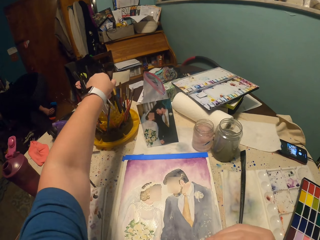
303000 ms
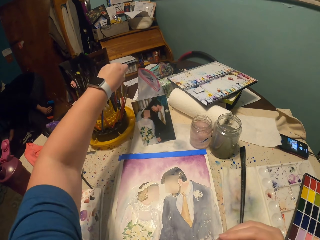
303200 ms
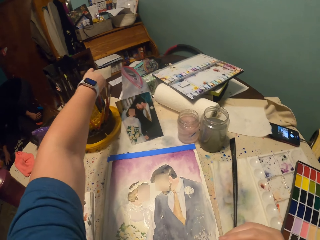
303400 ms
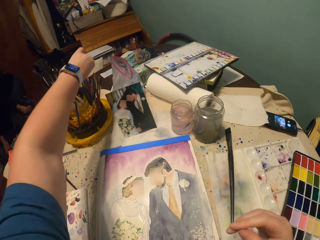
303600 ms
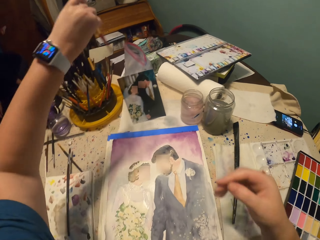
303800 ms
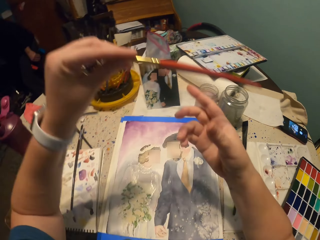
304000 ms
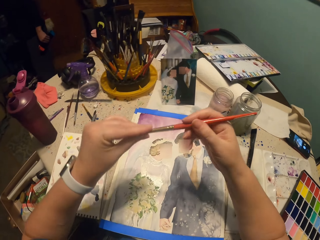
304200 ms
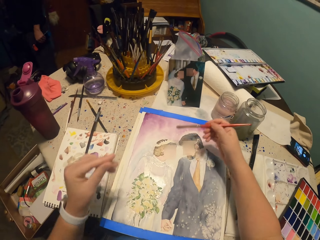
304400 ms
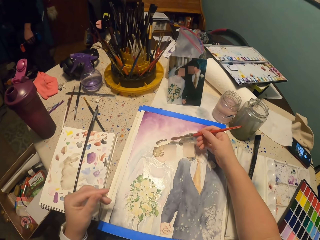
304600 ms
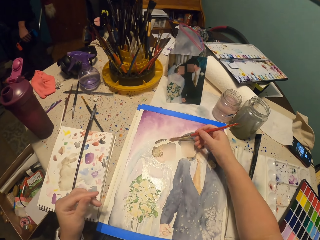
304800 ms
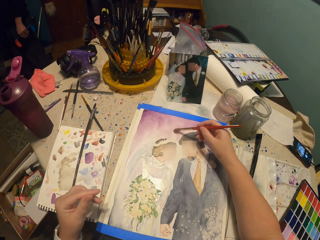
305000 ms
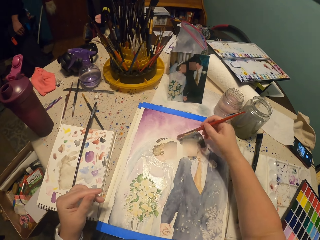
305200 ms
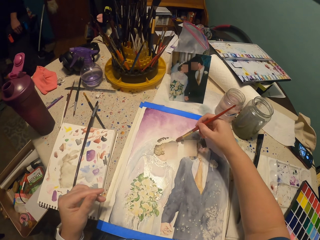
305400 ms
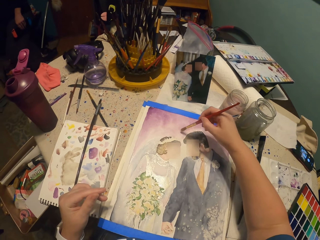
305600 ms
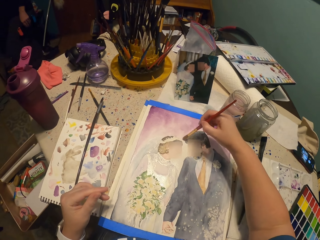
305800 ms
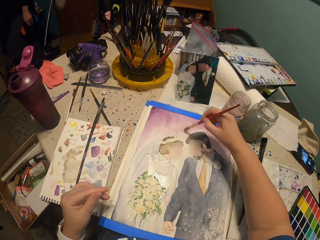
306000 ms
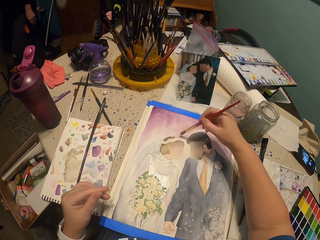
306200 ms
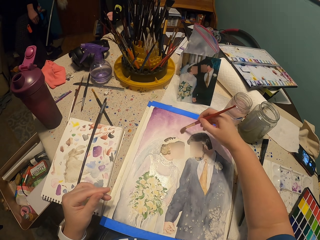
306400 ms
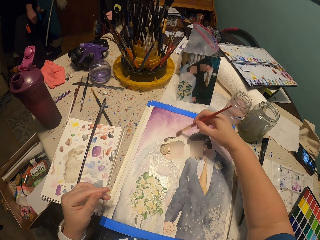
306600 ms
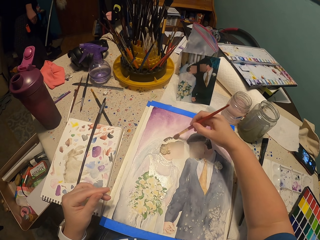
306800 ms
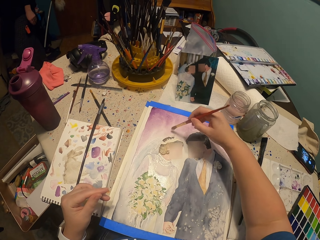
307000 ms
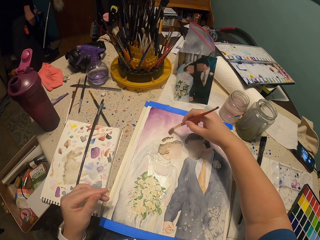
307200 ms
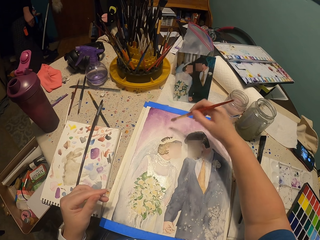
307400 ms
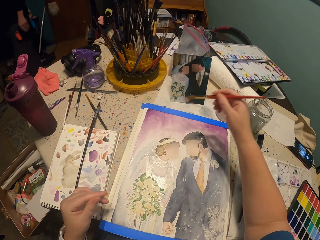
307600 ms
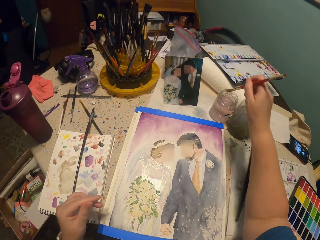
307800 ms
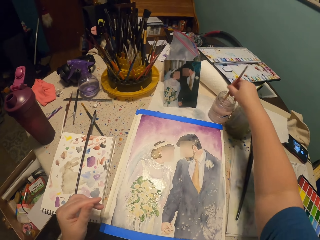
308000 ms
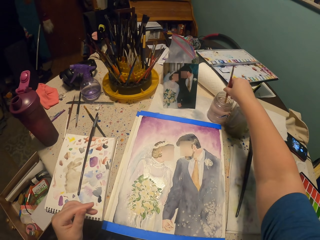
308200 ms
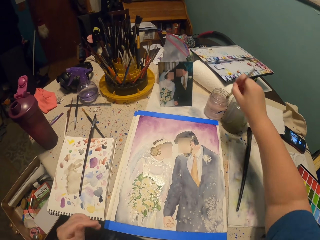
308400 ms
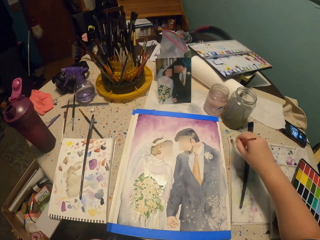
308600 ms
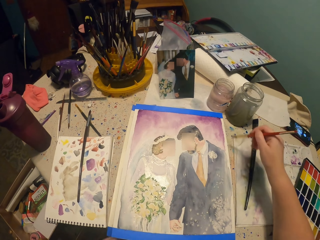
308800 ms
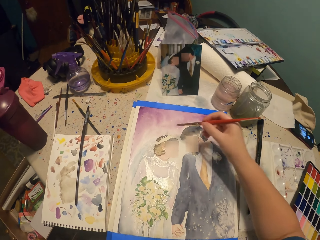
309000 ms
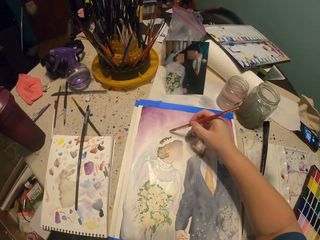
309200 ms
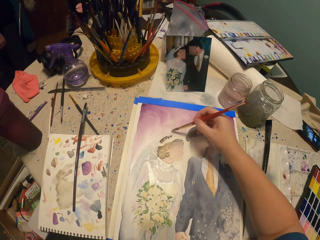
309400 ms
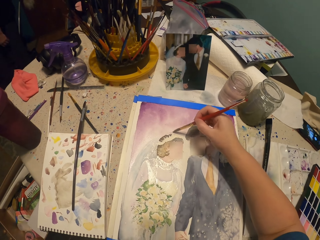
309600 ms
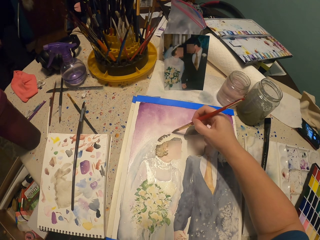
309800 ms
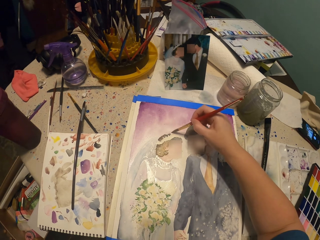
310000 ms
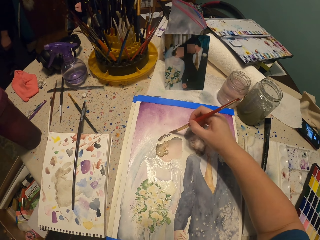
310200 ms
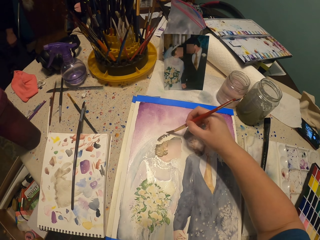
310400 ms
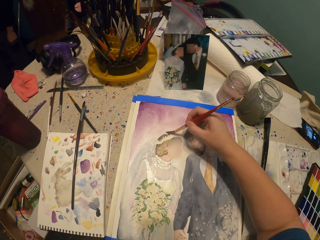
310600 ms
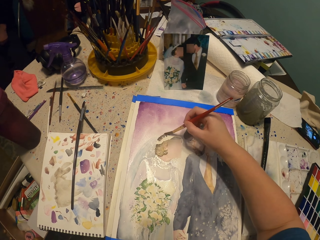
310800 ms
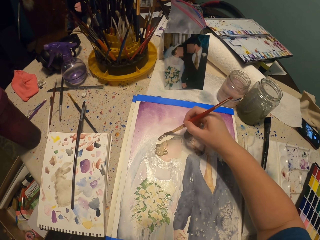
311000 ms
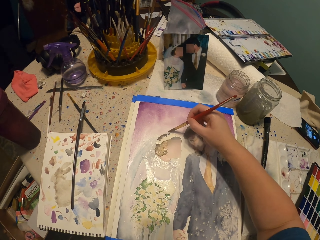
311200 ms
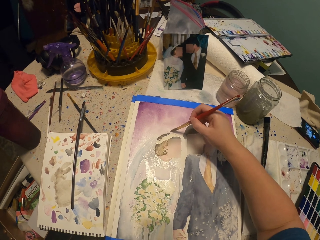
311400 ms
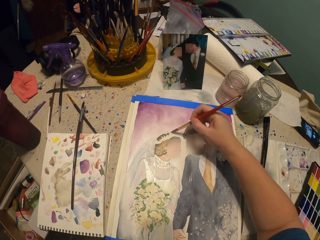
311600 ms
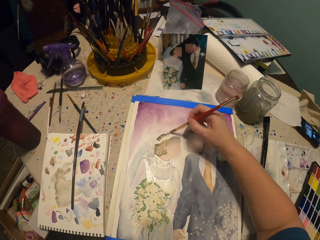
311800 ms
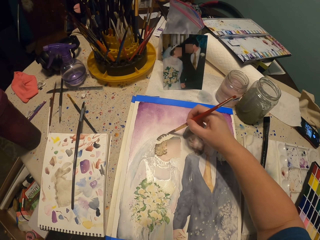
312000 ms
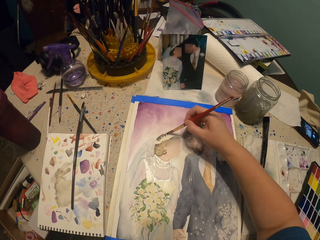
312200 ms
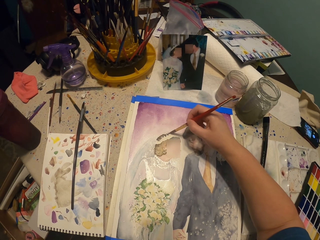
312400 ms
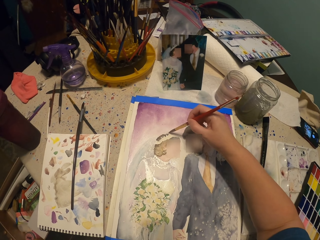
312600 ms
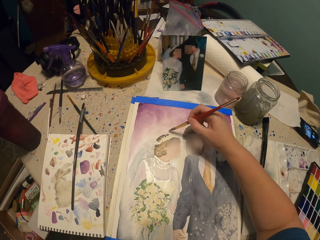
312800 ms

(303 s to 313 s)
A man picks up something. The camera wearer picks up another paint brush, a filbert brush. The man walks away. The camera wearer exchanges the filbert brush in the right hand. They paint a picture with the paint brush. They dip the paint brush in water. They tap aside. They paint a picture with the paint brush.

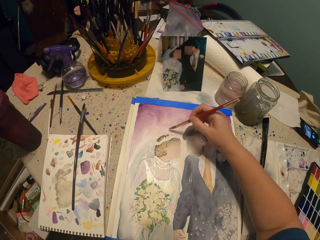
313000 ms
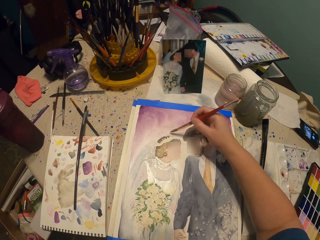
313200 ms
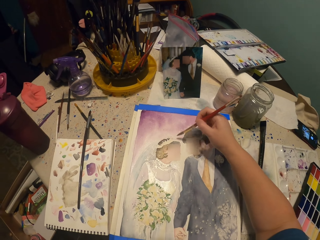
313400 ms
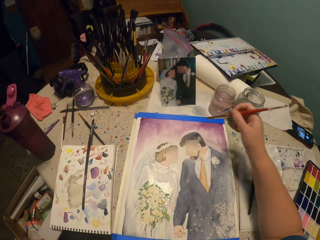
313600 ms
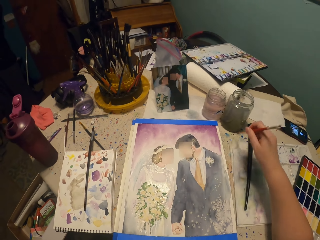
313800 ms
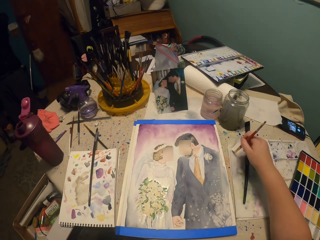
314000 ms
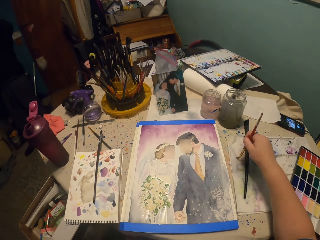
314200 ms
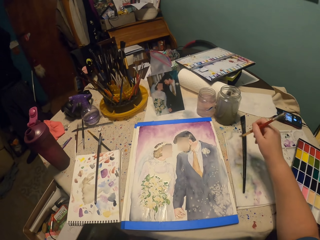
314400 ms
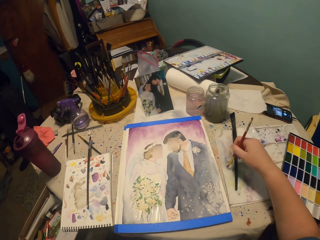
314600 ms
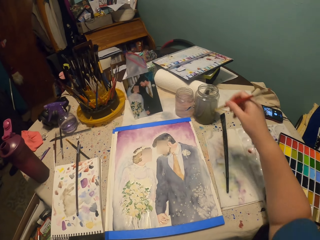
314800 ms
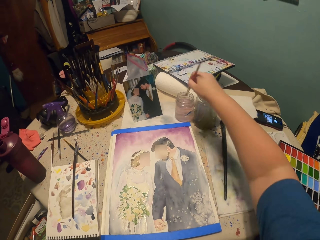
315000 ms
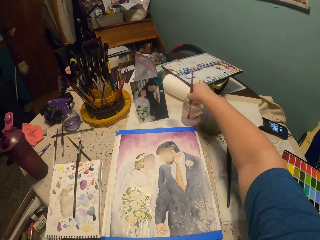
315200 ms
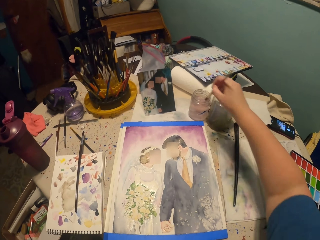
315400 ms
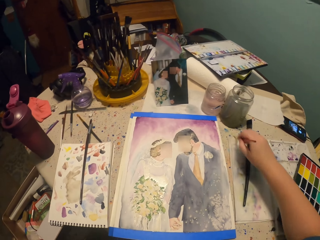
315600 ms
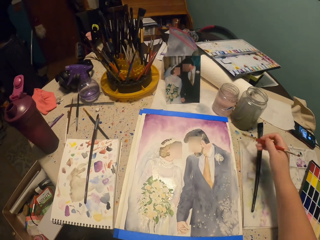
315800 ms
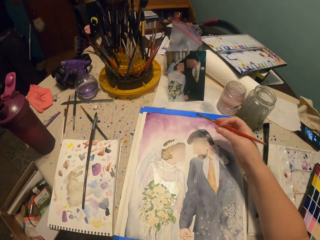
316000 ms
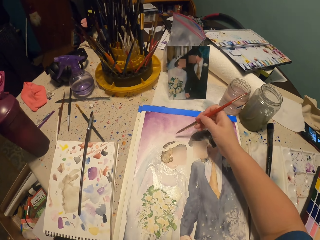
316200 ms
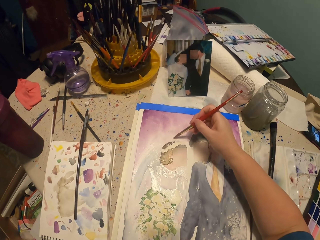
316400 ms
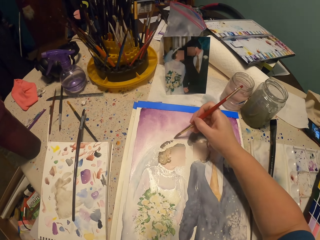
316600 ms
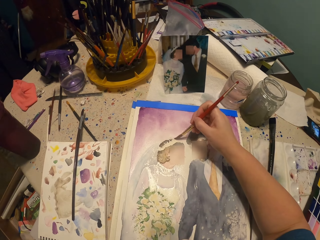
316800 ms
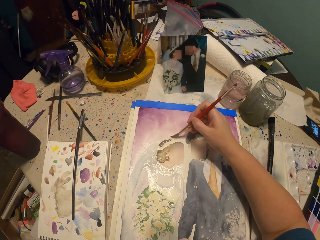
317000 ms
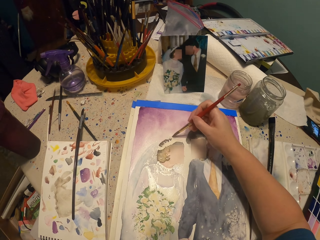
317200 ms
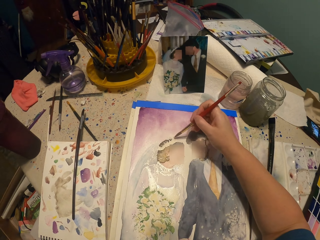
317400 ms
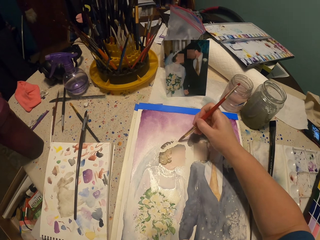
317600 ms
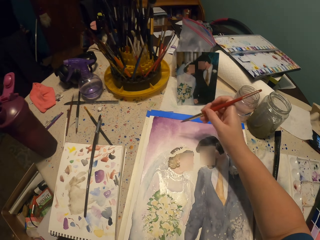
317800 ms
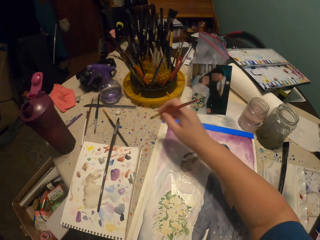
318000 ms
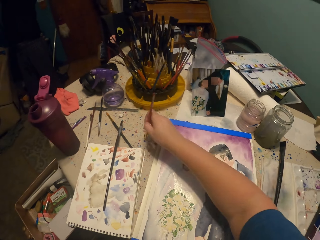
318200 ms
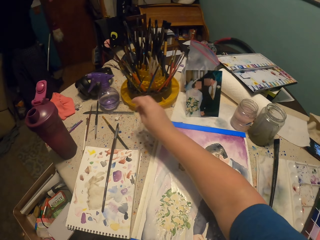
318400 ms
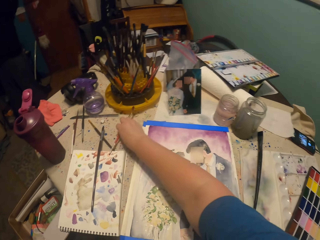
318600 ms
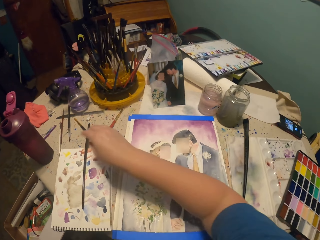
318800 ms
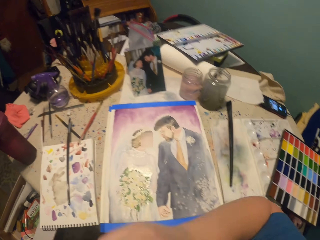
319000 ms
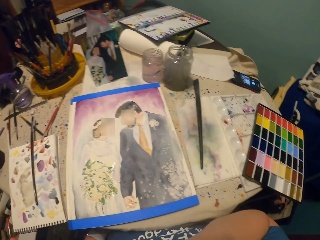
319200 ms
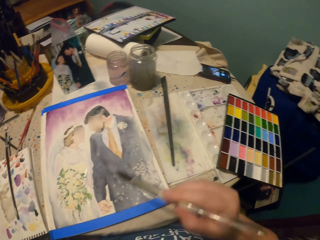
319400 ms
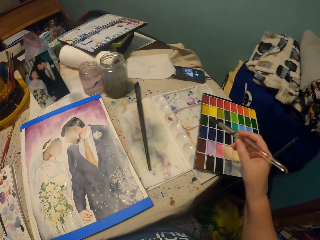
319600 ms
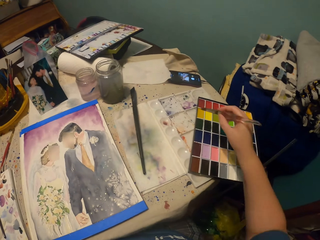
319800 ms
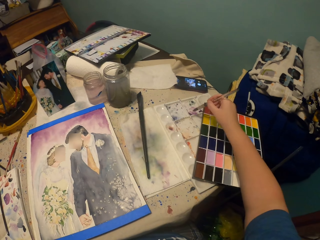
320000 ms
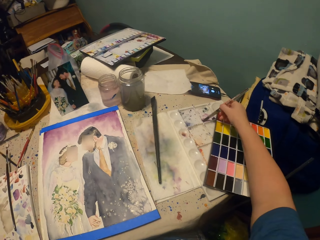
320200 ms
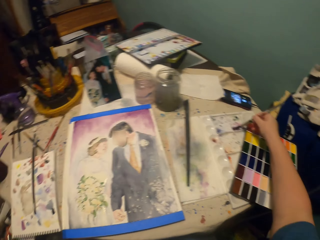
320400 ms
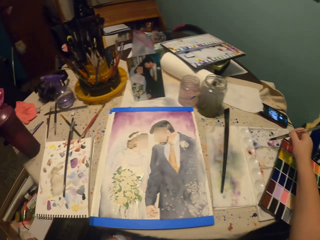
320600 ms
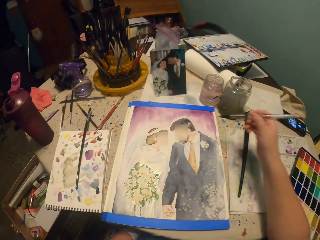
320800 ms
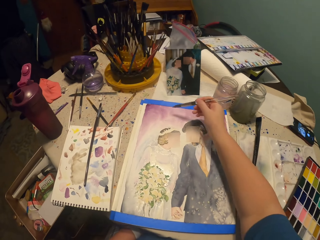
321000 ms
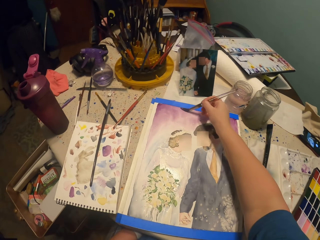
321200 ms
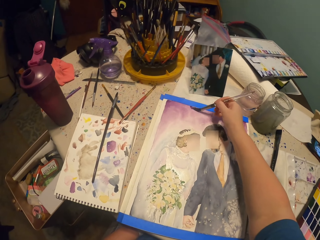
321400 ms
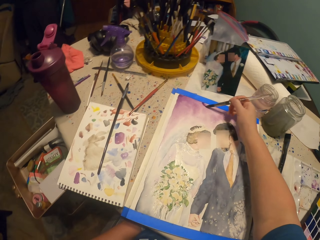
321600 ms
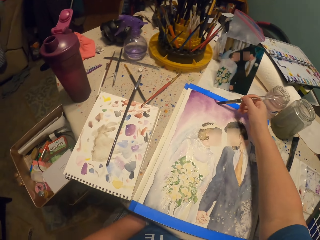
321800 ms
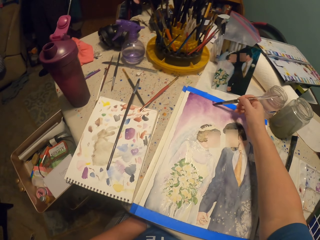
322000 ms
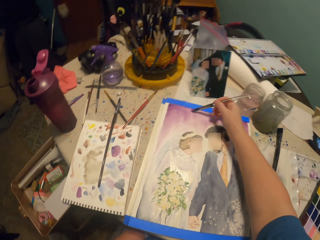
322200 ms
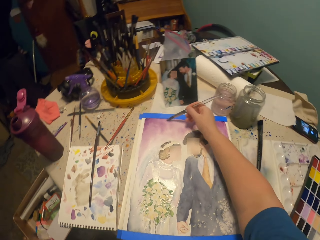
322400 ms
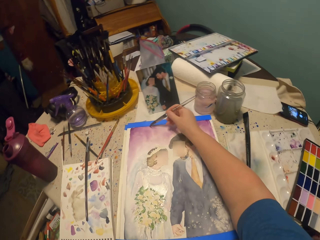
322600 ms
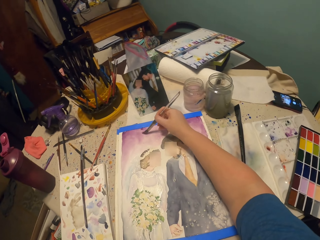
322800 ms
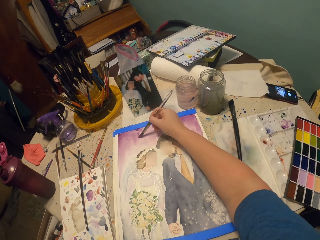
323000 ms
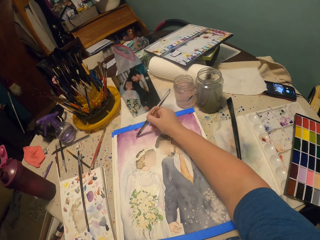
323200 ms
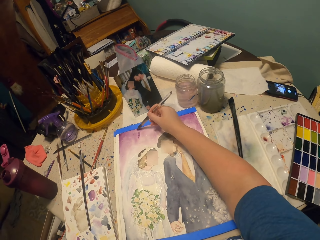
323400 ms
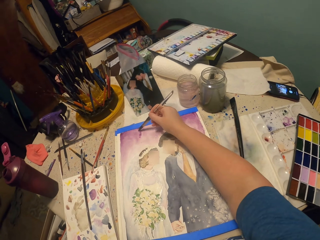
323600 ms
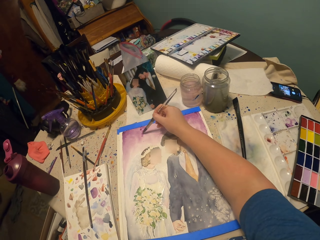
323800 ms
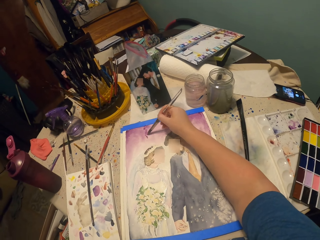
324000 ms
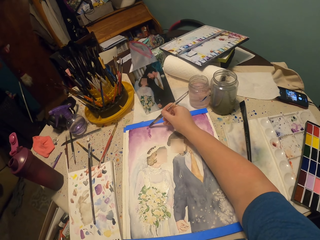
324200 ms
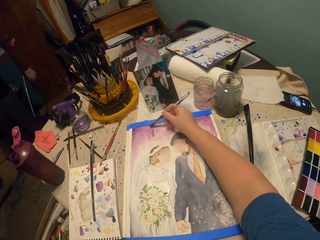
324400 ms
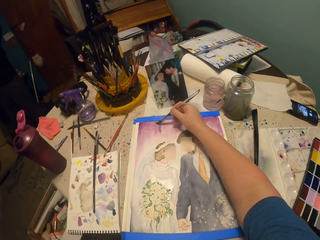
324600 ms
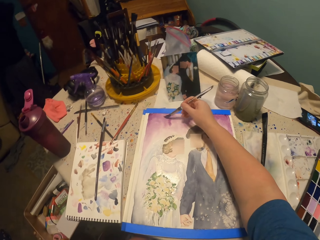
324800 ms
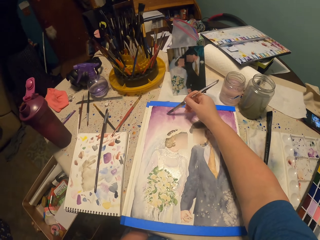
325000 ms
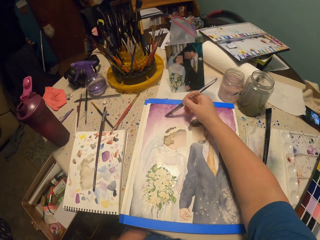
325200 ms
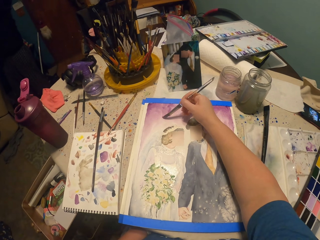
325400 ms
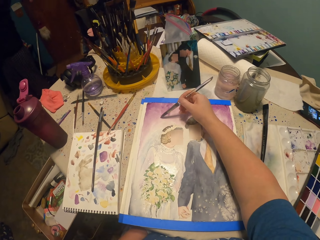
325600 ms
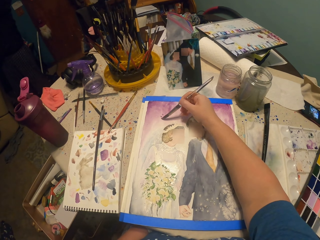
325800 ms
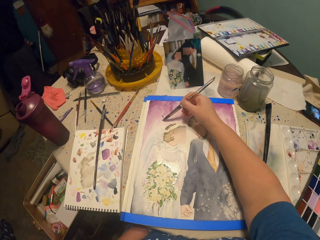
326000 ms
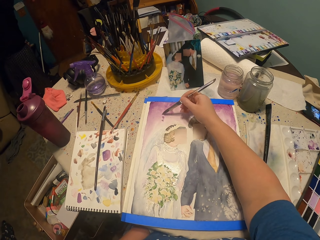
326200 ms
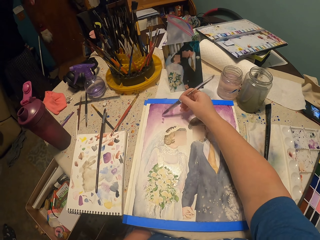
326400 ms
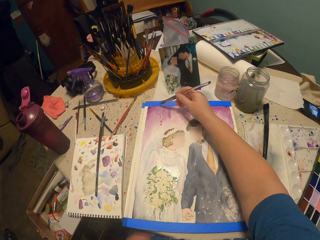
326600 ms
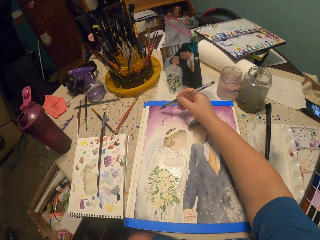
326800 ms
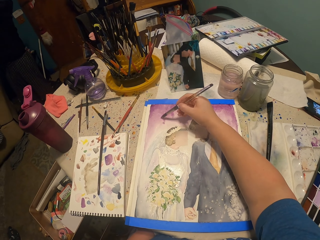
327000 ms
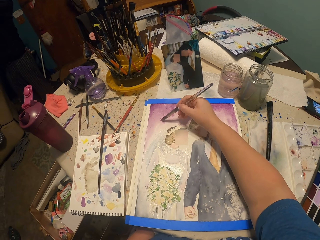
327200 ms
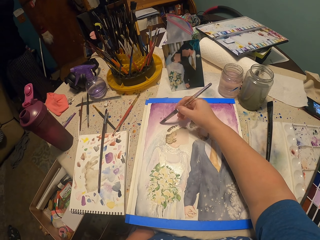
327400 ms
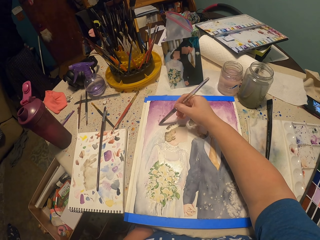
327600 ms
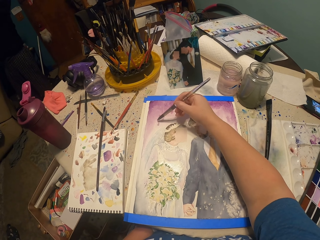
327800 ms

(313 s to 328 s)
The camera wearer taps aside. They rub the paint brush on a paper. They dip the paint brush in water. They tap aside. They paint a picture with the paint brush. They tap aside. They put the brush on the painting table. They dip the brush in paint. They paint a picture with the paint brush.
